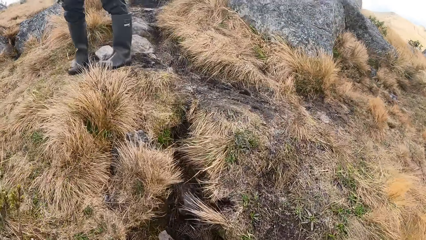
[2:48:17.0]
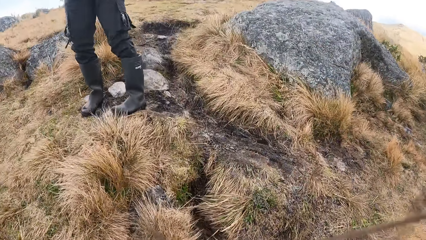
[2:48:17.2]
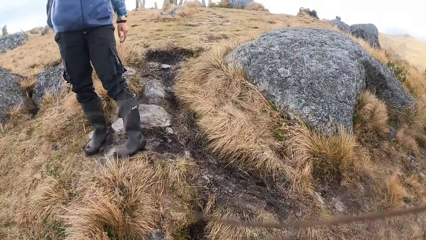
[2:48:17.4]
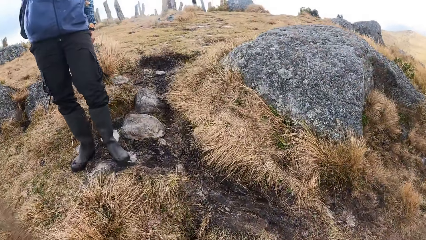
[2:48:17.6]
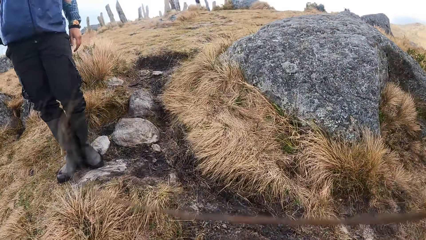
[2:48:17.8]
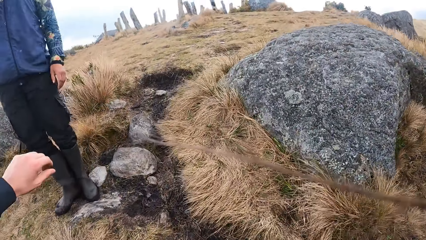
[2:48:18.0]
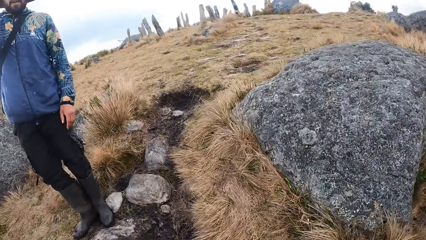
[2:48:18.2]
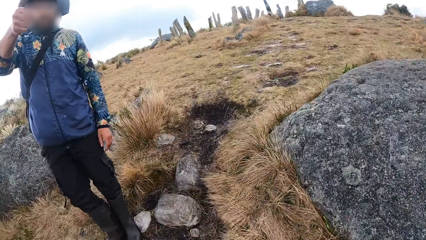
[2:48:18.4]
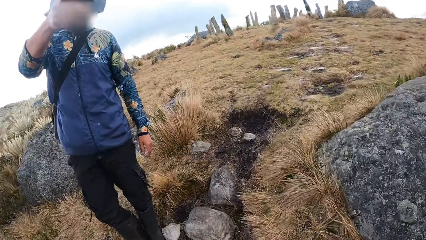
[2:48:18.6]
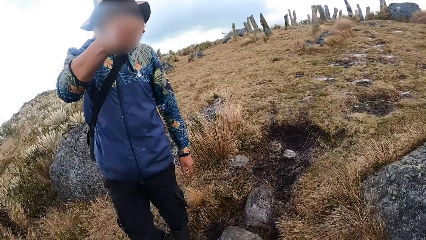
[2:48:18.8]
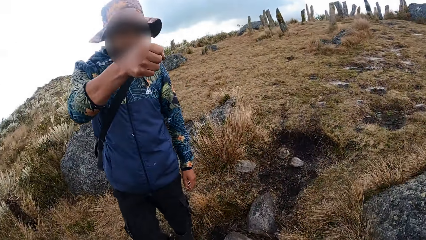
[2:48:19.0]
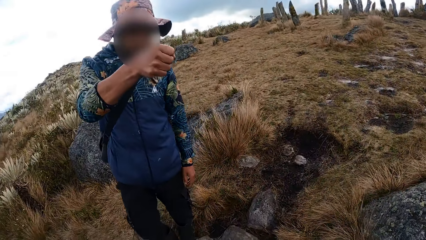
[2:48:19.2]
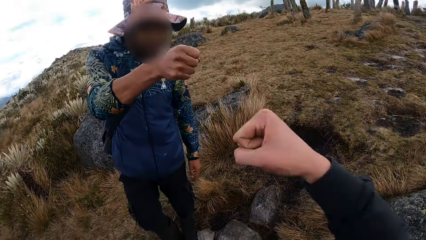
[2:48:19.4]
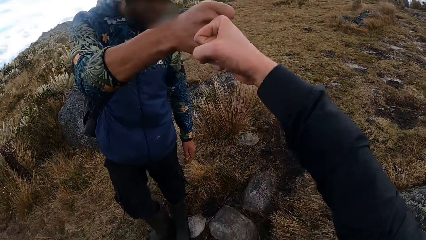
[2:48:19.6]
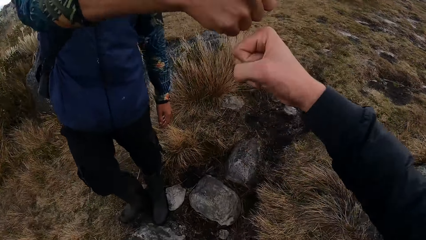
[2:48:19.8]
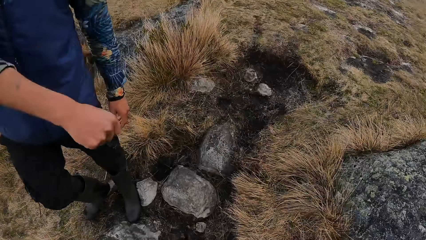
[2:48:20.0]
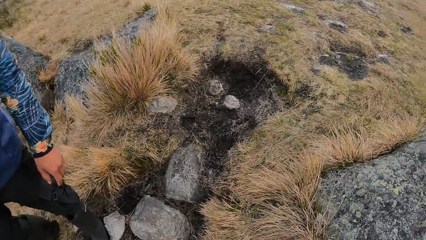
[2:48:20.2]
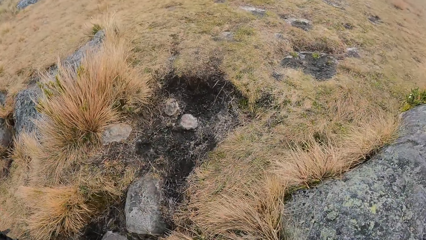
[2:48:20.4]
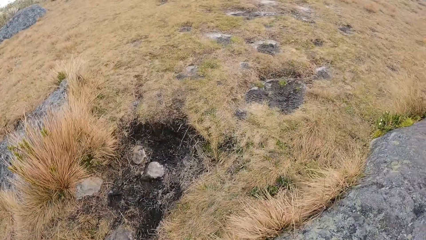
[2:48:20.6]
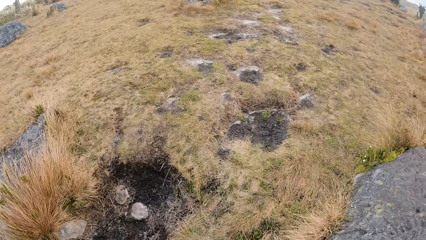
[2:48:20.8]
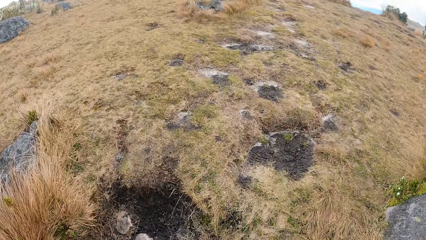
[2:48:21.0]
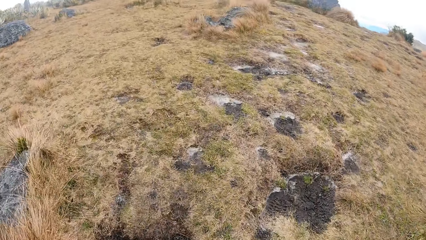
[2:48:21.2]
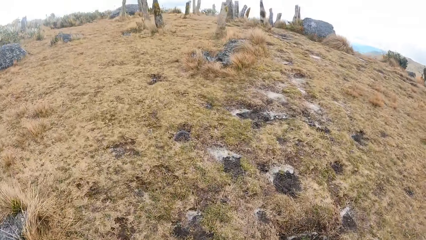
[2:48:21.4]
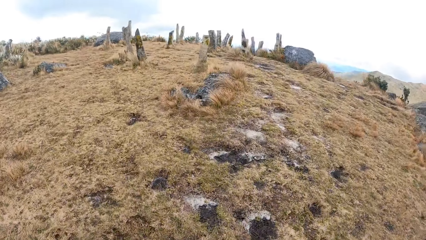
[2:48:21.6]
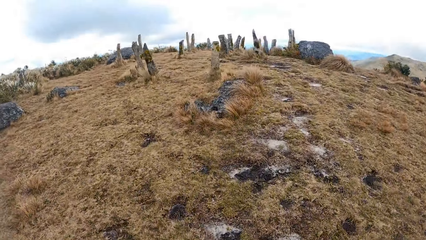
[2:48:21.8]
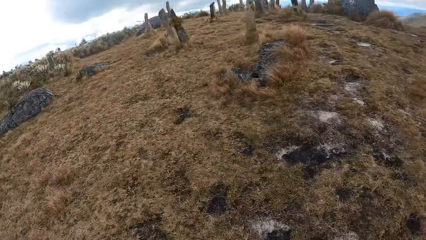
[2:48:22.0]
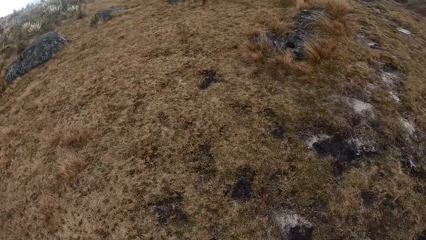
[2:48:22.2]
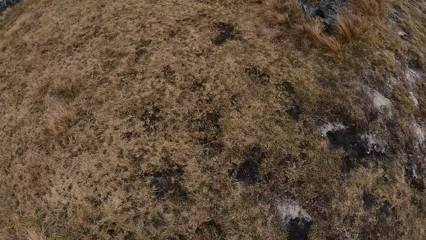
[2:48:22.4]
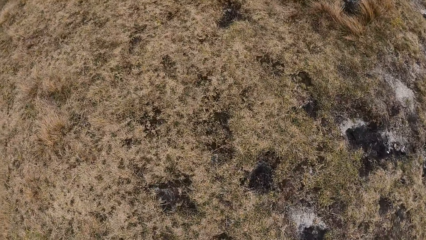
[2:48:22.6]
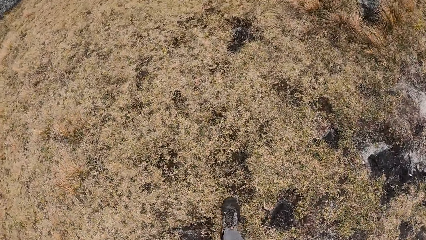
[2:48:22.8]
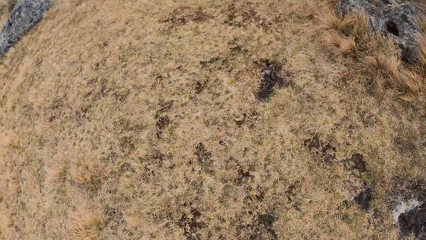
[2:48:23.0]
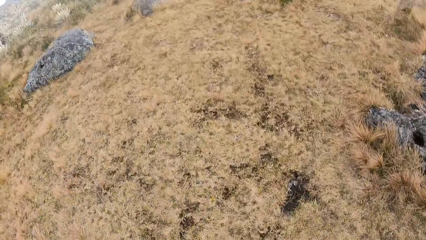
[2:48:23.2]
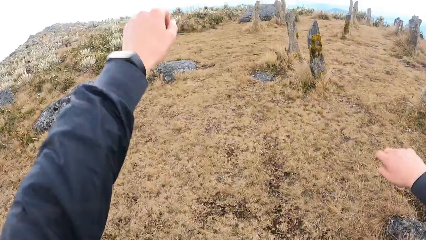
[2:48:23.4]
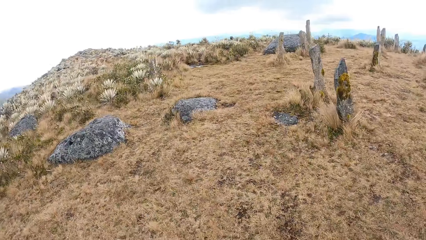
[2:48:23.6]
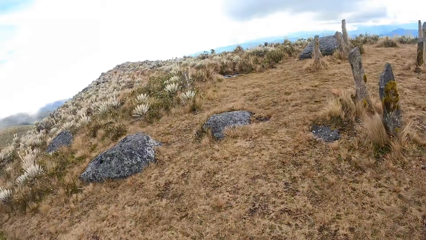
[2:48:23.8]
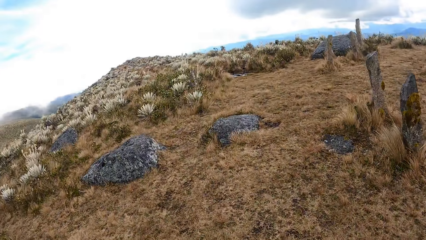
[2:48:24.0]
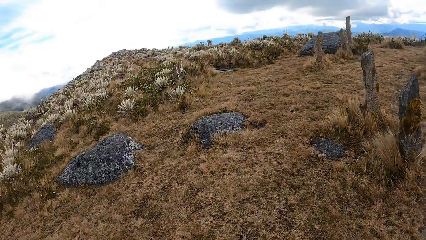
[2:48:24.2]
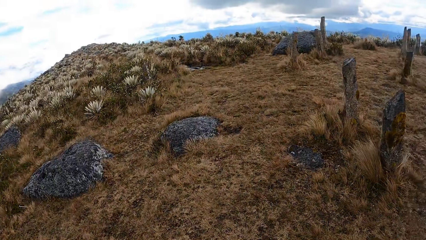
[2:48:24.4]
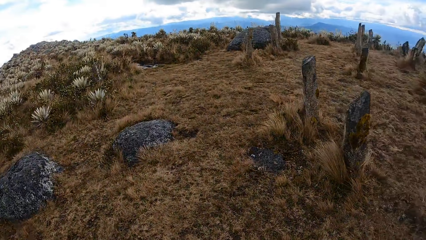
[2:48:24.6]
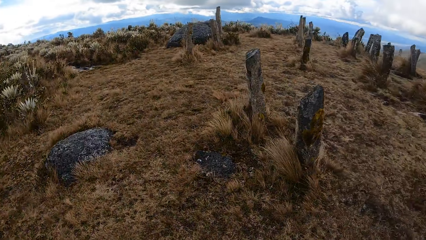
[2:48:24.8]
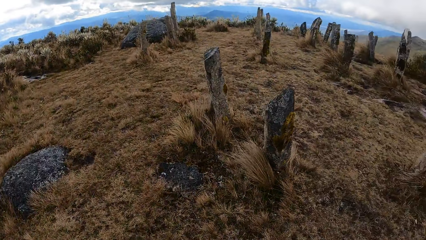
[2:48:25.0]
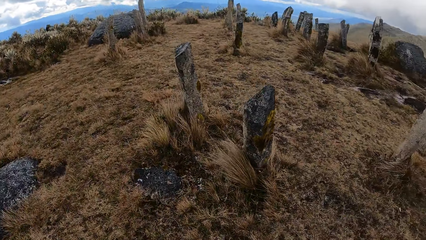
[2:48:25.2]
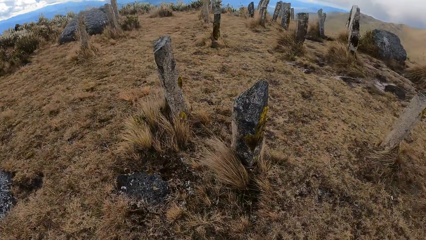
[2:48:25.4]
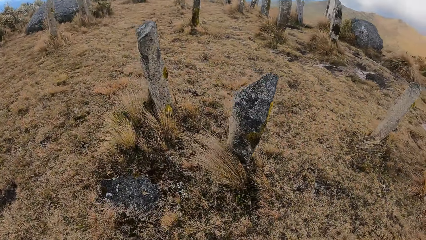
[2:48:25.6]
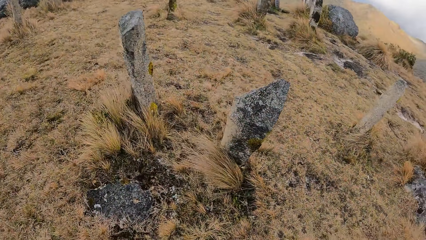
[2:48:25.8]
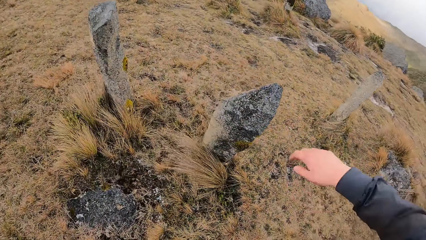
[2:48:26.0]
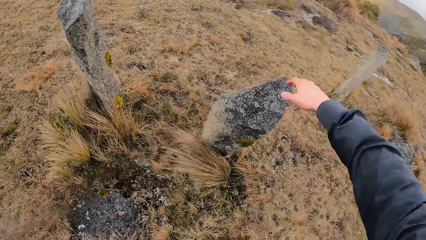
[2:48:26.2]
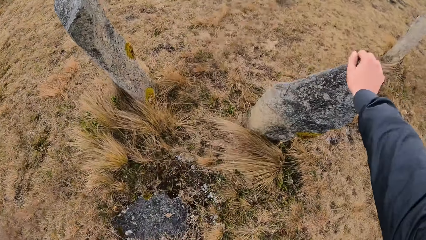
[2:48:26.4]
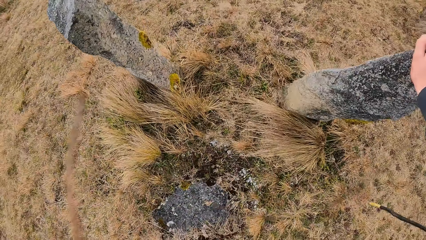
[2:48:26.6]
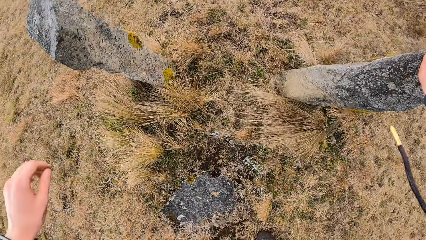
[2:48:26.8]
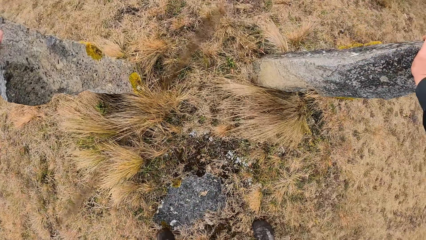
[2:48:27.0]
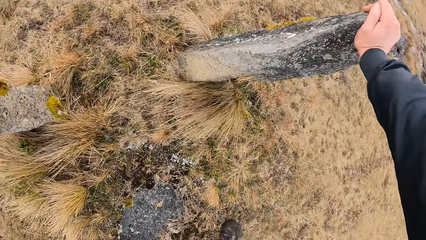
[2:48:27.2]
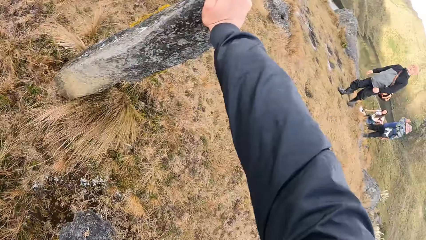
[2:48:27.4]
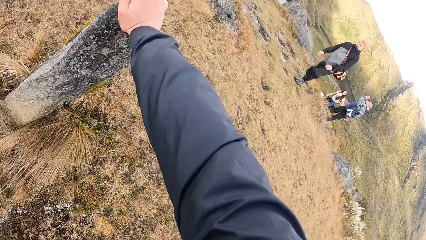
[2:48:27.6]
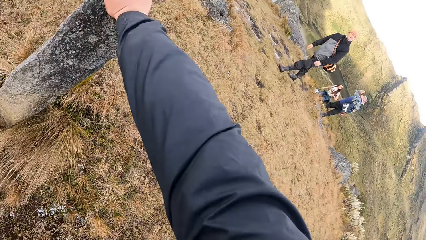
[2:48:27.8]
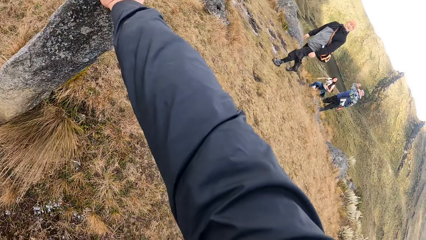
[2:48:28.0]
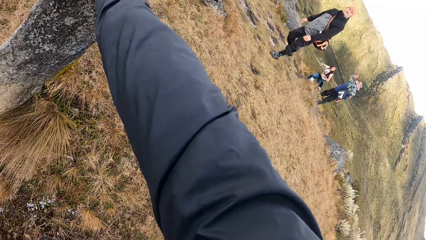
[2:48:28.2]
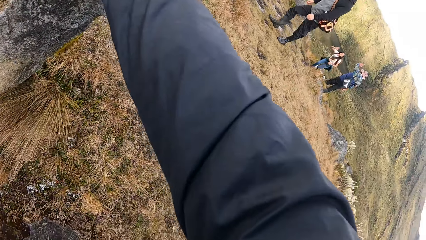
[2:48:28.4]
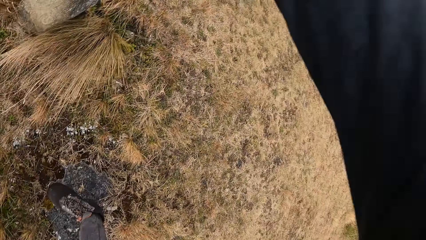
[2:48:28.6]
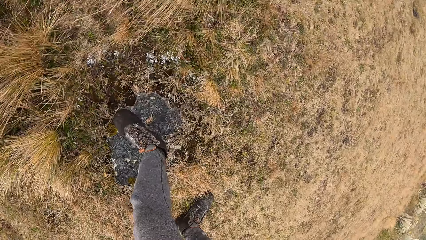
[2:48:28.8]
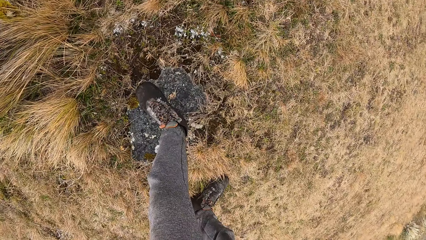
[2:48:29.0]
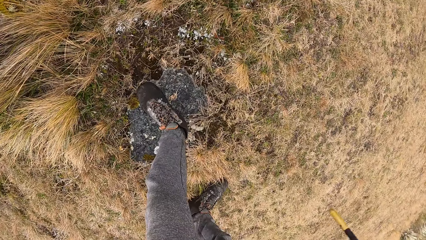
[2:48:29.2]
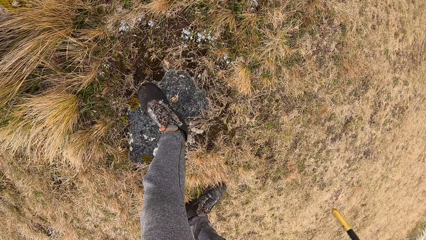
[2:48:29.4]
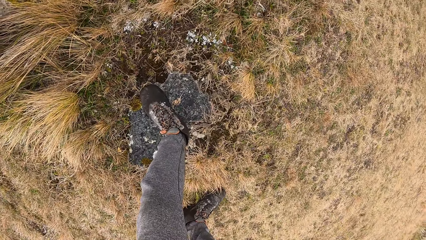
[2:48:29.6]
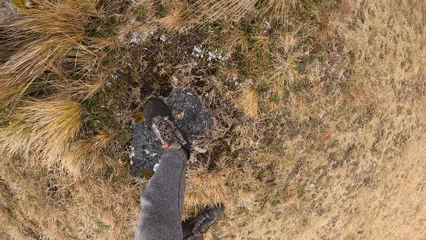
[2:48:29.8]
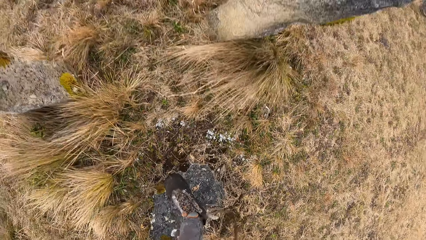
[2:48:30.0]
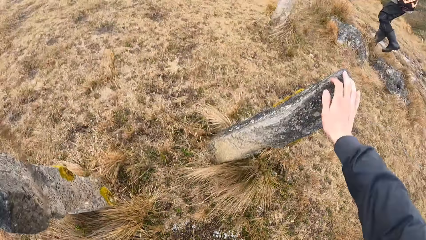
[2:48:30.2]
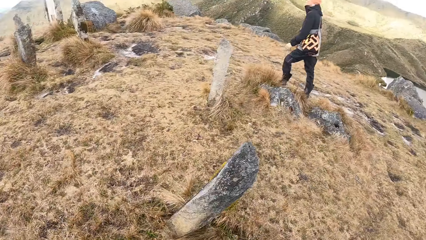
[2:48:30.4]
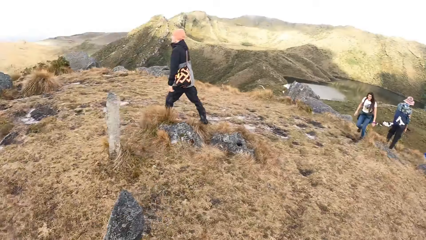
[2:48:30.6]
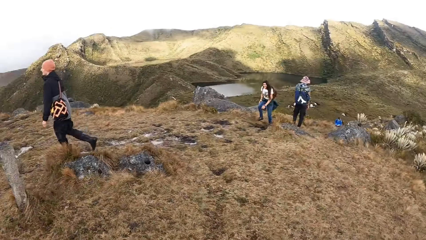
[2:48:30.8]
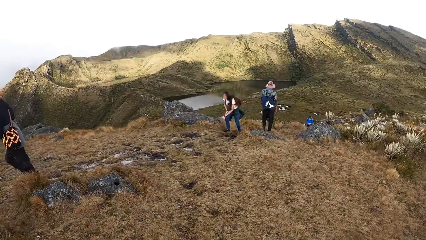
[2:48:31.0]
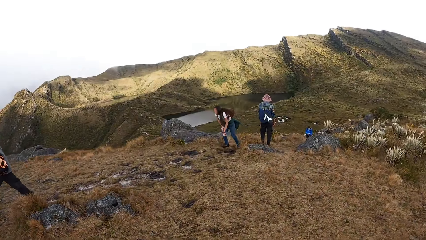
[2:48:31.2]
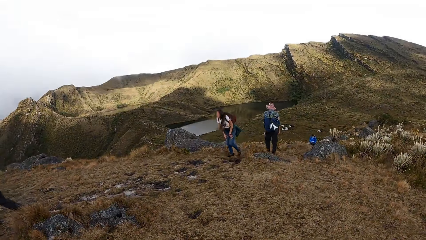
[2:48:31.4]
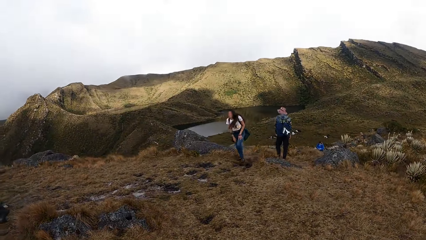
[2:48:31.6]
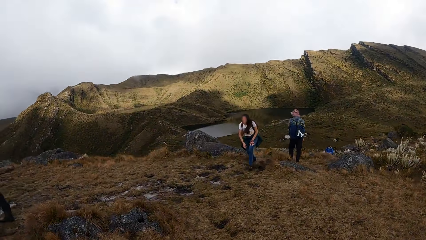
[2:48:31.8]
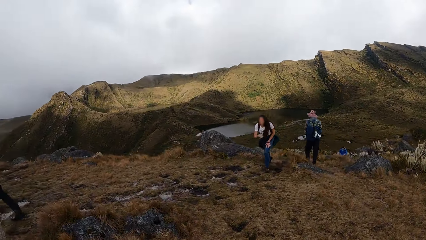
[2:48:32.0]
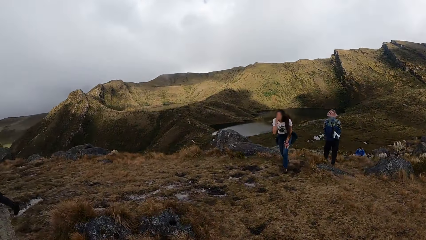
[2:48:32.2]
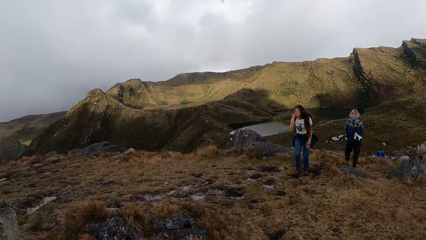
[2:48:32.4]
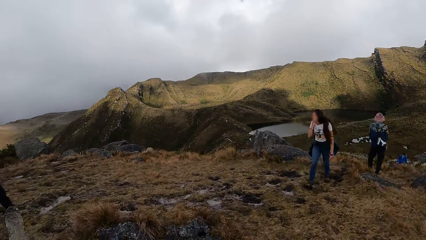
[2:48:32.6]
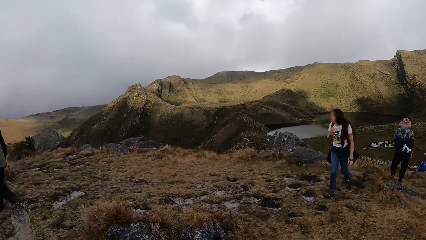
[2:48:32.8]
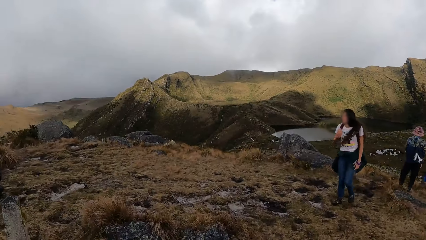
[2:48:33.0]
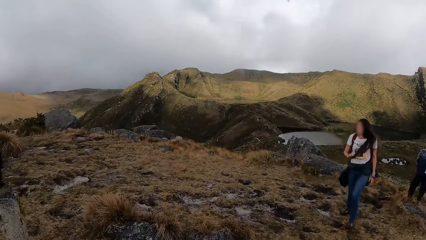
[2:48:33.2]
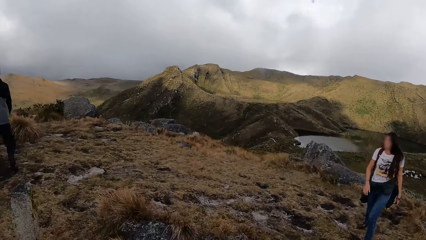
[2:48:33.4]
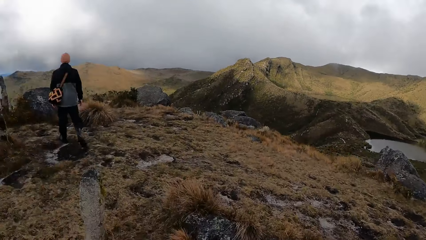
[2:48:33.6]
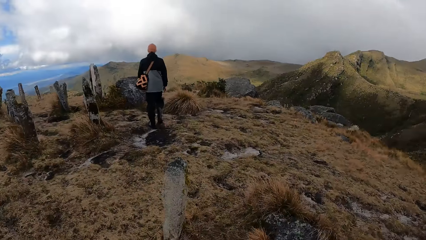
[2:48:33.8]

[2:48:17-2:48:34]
The man bumps fists with the camera wearer. The camera wearer touches a stone with his right hand. He holds a rock pillar. He touches the stone with his left hand. The man high-fives the woman with his left hand. The woman climbs the hill. The camera wearer looks around the hill.
